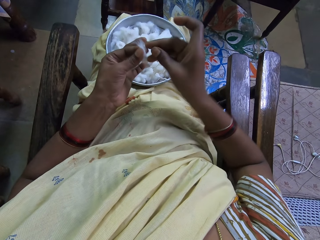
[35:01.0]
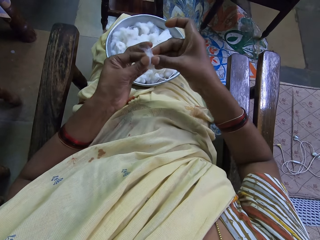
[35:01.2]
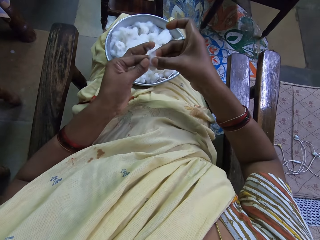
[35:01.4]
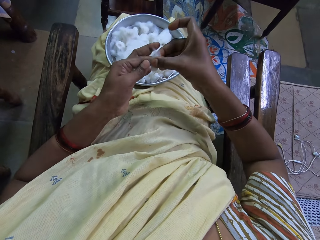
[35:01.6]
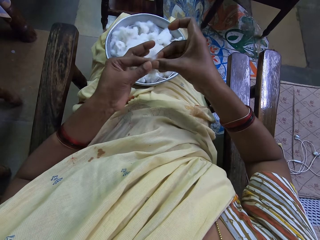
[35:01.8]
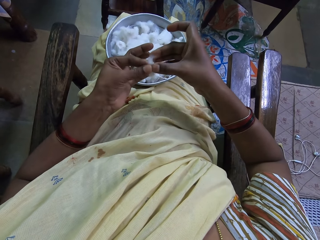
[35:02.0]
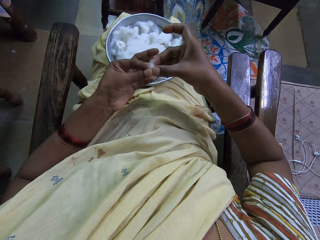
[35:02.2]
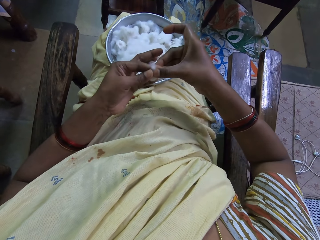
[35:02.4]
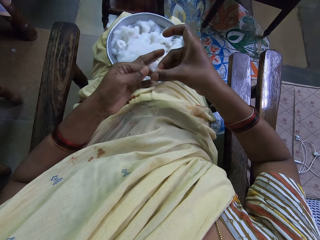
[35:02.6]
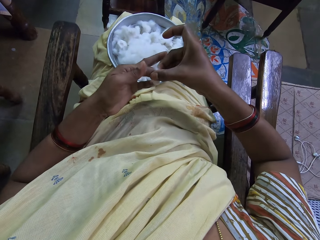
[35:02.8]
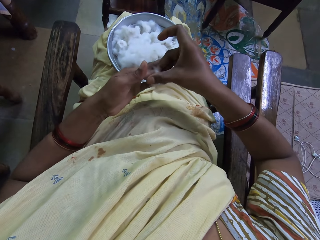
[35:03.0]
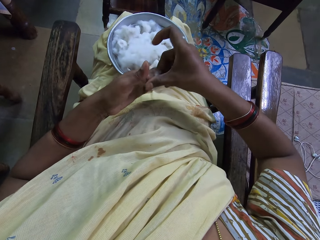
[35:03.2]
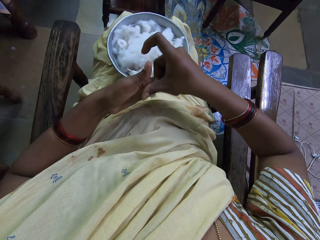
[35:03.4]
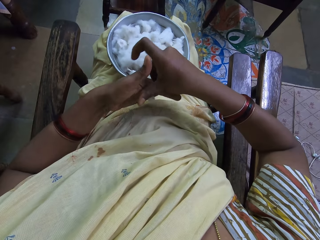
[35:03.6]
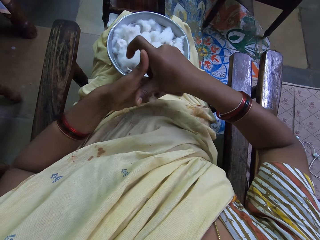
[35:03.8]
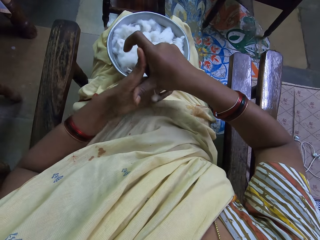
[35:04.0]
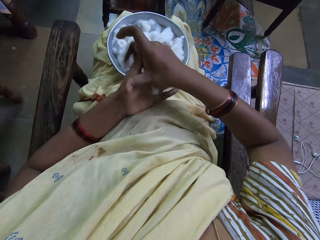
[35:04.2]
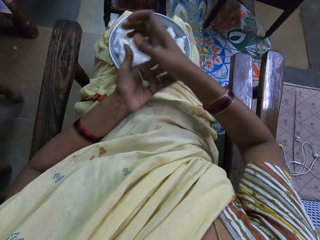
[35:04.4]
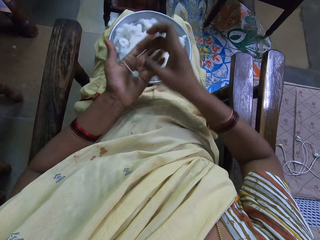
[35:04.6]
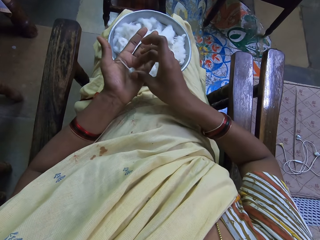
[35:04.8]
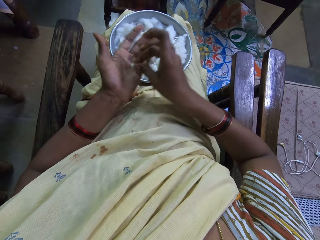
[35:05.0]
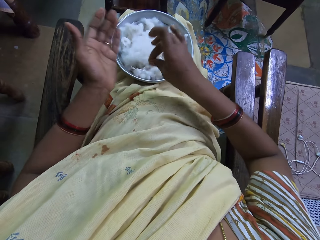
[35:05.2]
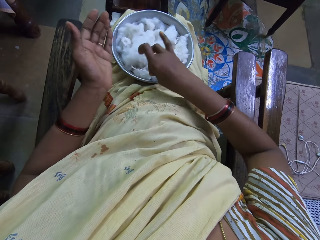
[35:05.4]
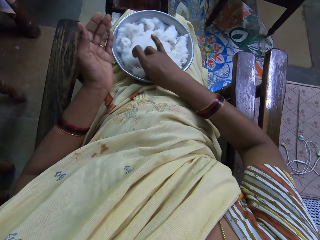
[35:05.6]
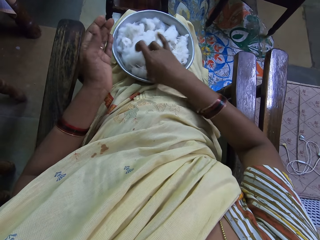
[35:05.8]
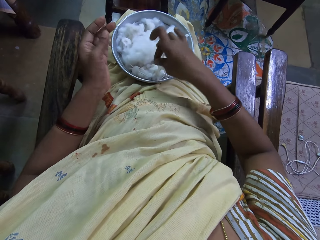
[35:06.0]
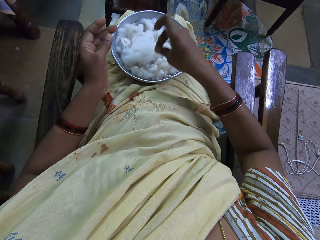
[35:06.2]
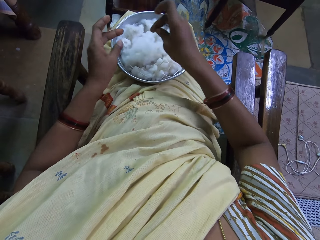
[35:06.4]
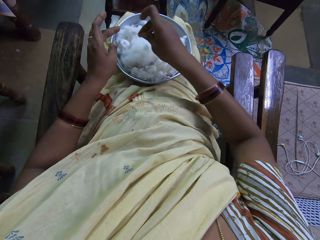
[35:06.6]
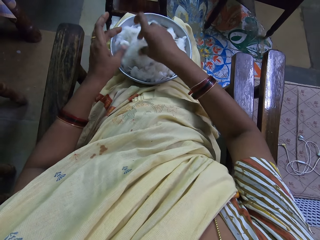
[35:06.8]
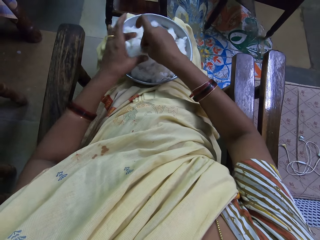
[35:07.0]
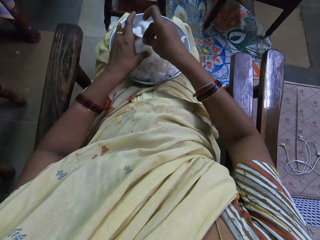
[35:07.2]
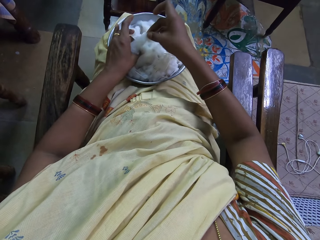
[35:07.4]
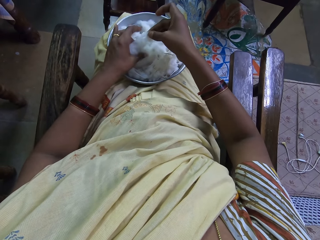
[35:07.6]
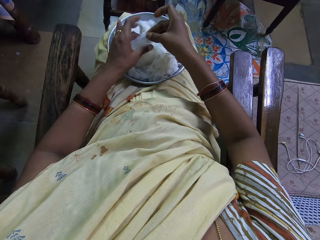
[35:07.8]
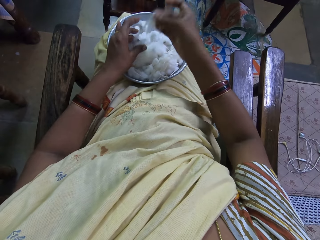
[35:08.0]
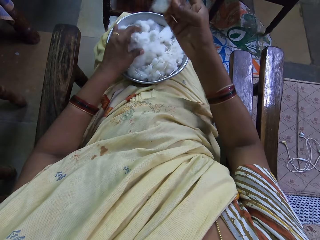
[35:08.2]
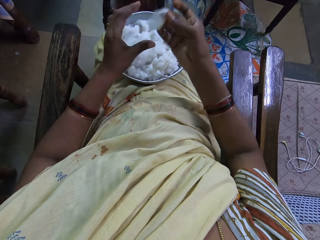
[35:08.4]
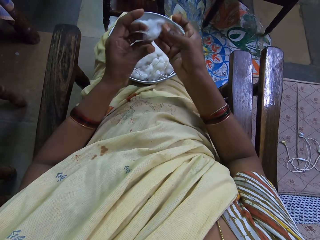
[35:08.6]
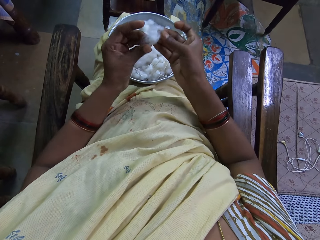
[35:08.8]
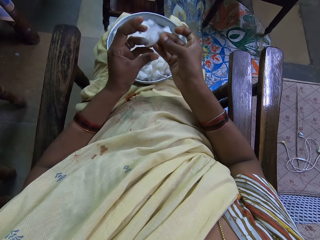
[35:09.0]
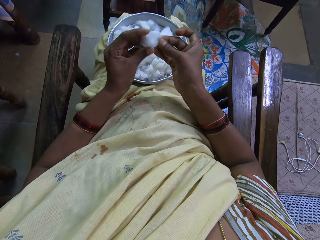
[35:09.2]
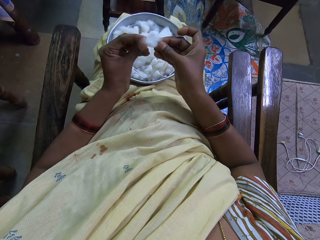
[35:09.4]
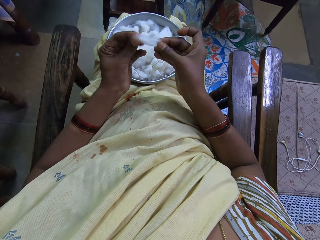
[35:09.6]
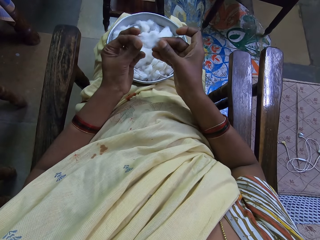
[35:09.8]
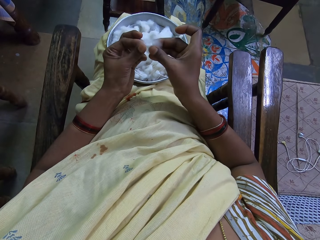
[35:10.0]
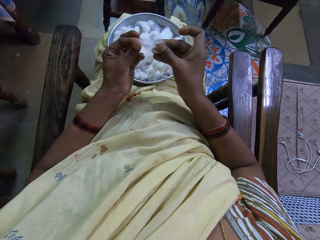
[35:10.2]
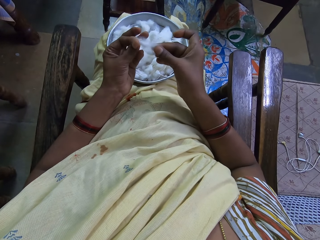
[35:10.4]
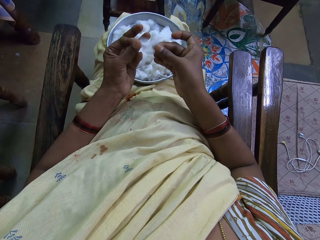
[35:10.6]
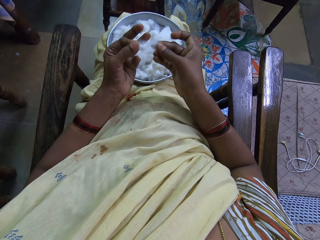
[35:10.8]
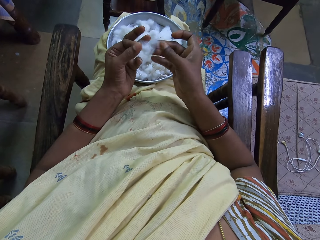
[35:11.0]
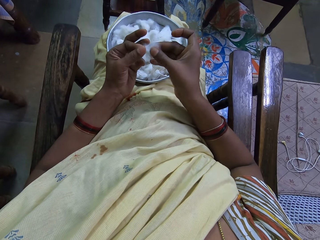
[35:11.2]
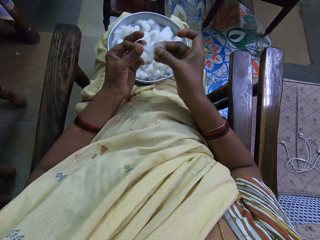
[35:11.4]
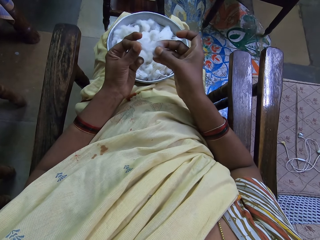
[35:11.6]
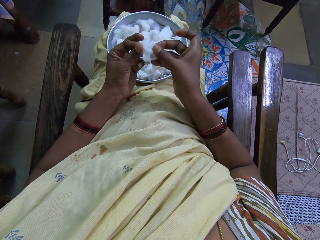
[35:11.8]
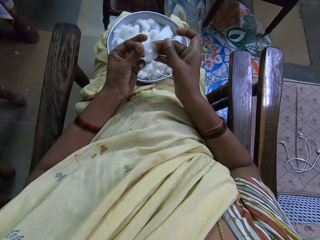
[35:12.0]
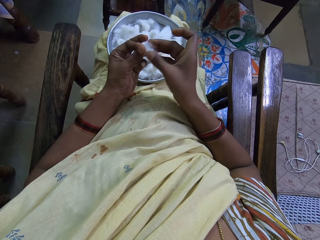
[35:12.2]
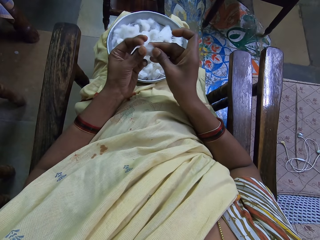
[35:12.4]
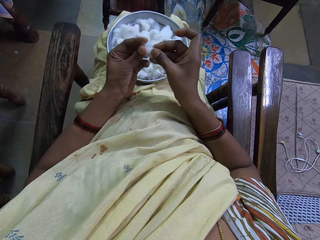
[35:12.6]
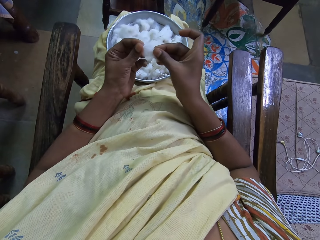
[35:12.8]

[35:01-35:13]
The camera wearer places the cotton wool in the left hand with the right hand. She attaches the cotton together. She spins the cotton wool with both hands. She rolls the cotton on her finger. She picks the cotton thread in the left hand with the right hand. She places the cotton thread in the basin or tray with the right hand. She picks the cotton from the tray. She holds the cotton wool with both hands. She cuts the cotton wool with the right hand. She holds the cotton wool with both hands.

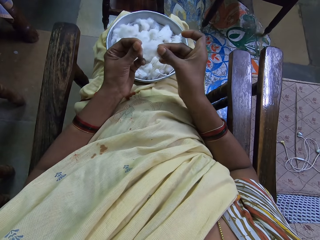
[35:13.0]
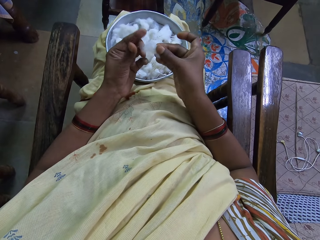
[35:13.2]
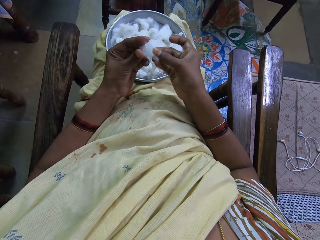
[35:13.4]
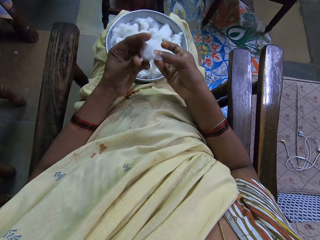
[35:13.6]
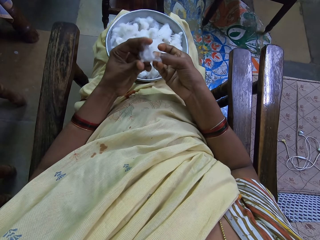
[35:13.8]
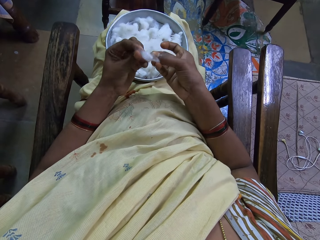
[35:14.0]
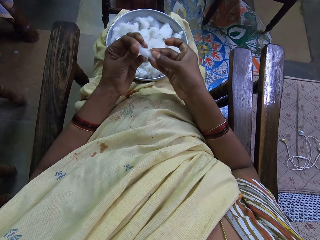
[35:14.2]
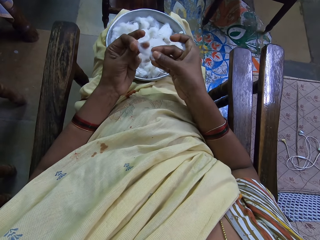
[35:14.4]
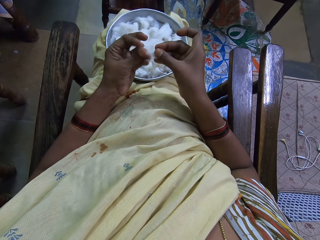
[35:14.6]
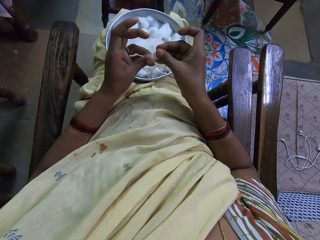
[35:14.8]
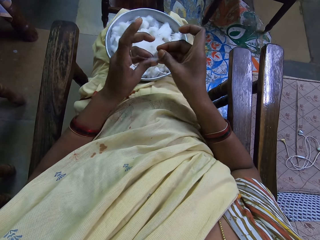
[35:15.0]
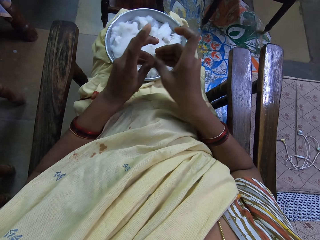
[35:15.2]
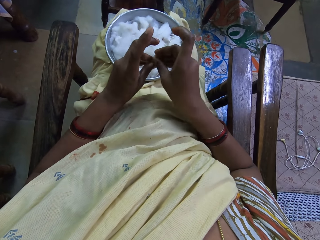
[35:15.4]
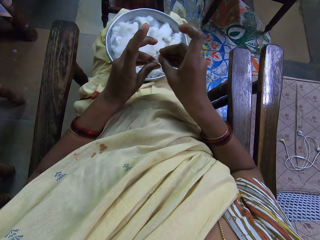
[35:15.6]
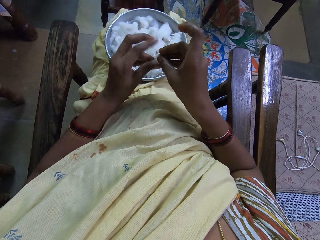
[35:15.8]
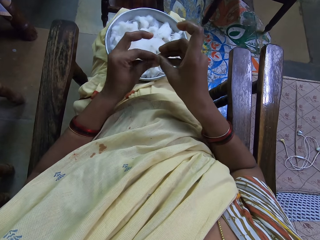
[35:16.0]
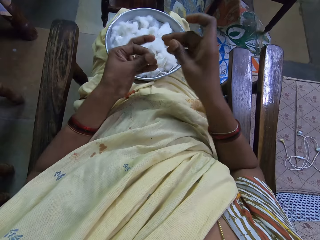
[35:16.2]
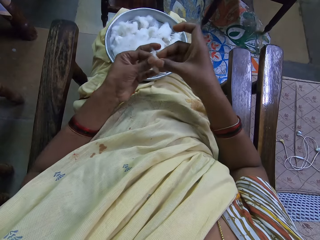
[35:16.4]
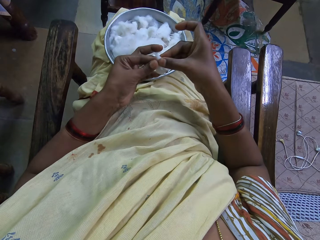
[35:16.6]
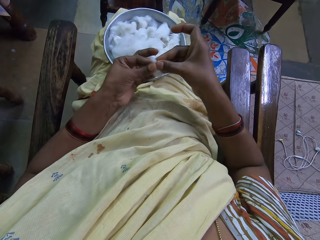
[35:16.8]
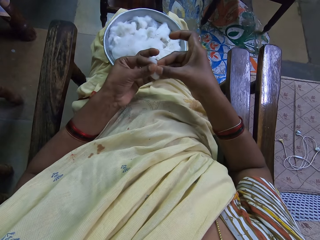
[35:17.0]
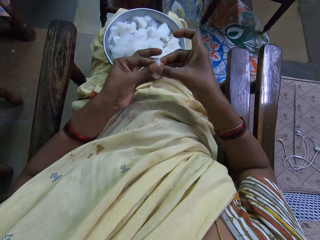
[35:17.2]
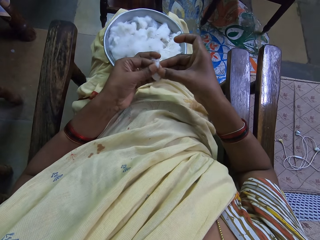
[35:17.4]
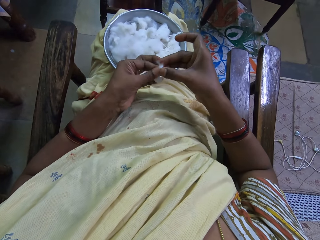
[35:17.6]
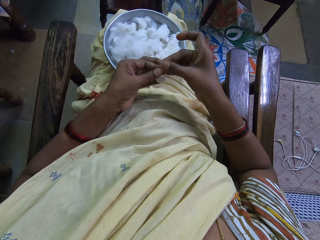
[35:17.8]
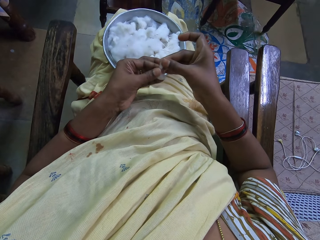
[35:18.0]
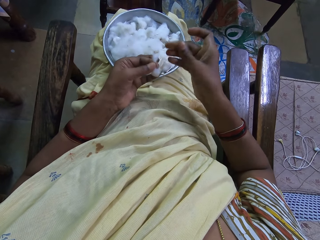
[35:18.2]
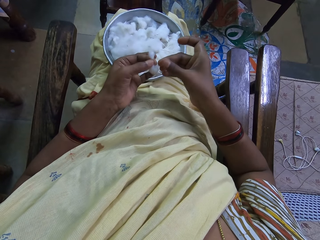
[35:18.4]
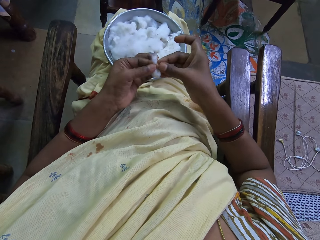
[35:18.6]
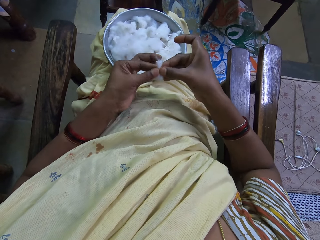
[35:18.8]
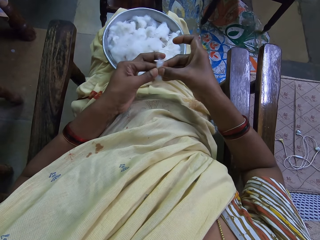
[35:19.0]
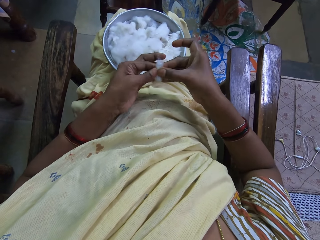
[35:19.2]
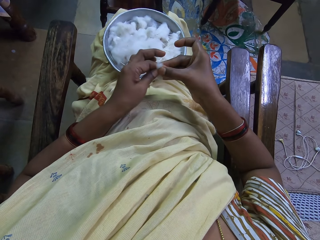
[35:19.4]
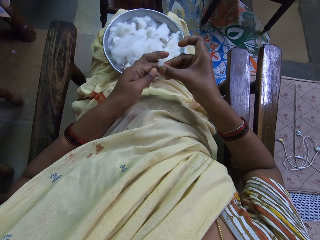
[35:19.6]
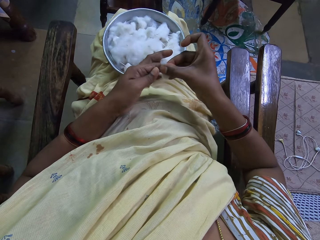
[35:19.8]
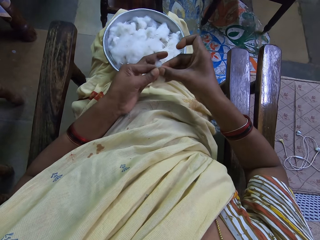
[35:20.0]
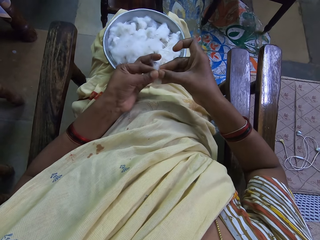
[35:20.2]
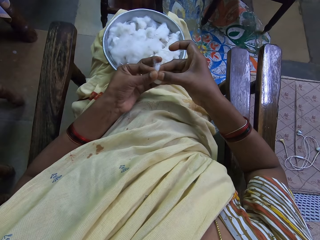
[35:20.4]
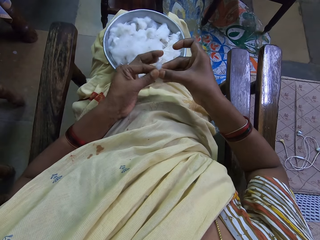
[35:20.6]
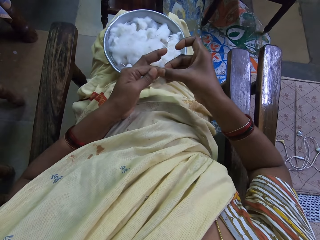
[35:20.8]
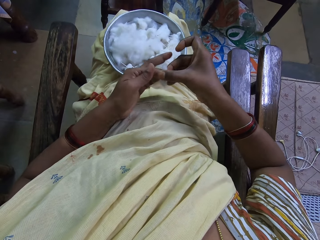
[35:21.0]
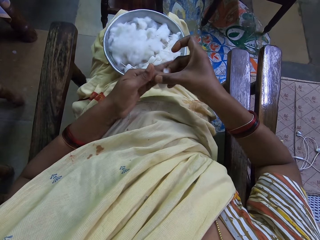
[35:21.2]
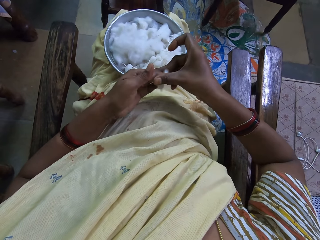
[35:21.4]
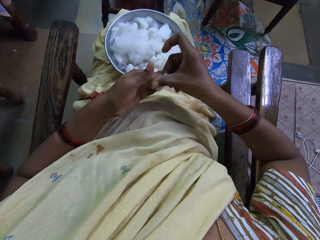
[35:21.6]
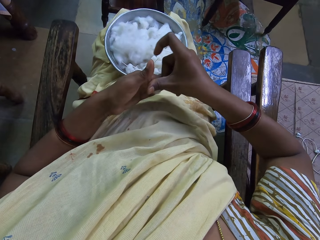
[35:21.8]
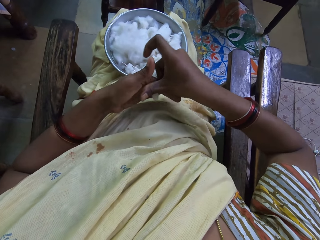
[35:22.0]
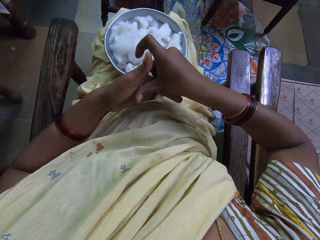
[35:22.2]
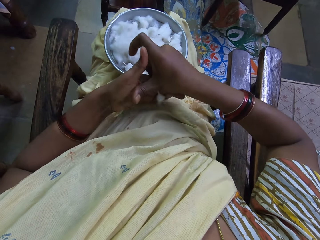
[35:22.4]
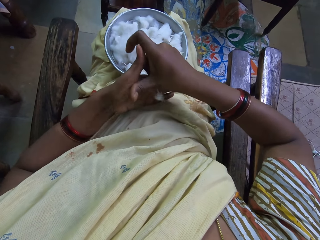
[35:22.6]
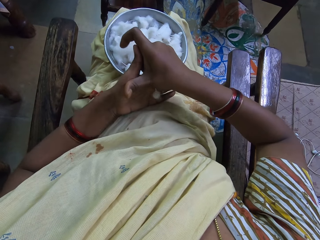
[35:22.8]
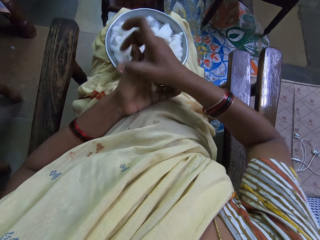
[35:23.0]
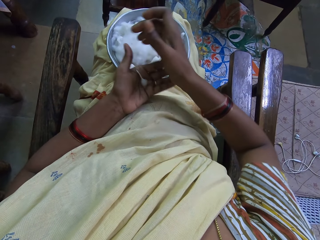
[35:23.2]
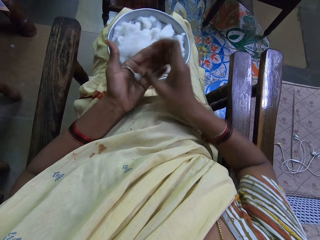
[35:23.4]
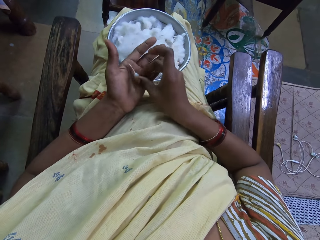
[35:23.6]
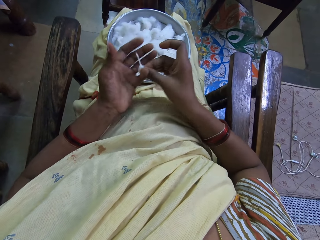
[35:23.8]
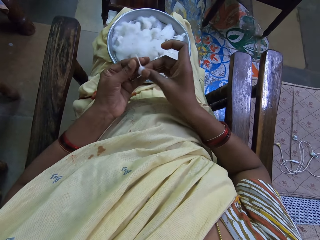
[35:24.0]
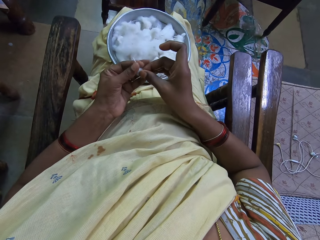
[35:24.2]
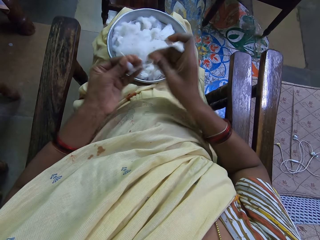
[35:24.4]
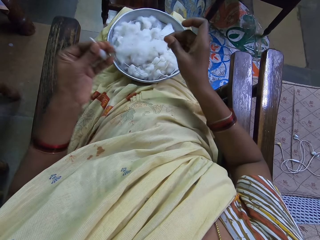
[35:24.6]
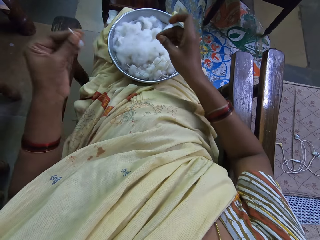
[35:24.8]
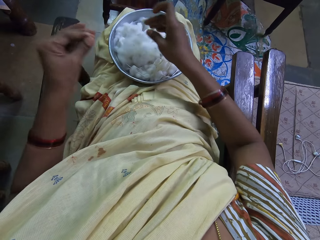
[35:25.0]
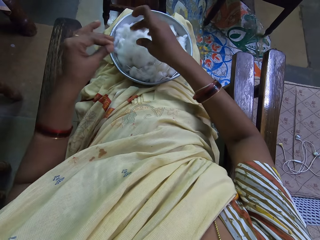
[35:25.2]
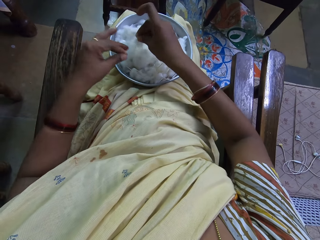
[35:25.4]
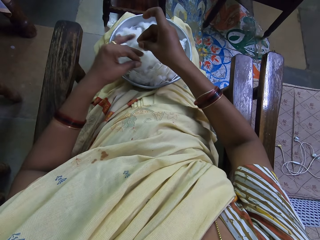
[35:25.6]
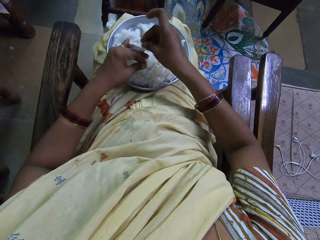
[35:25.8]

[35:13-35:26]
The camera wearer places the cotton on her finger. She spins the cotton wool with both hands. She rolls the cotton on her finger. She picks the cotton thread in the left hand with the right hand. She places the cotton thread in the left hand. She holds the cotton with her fingers.
